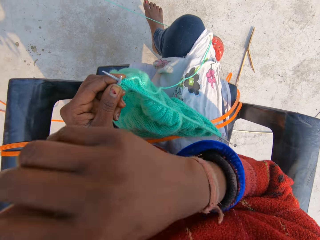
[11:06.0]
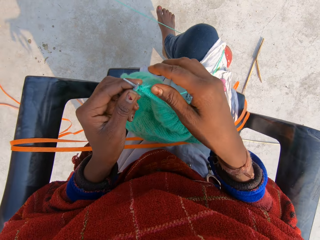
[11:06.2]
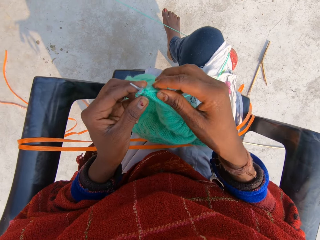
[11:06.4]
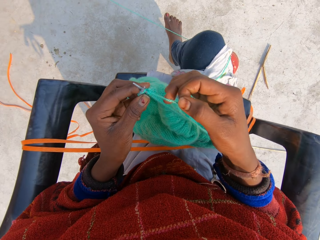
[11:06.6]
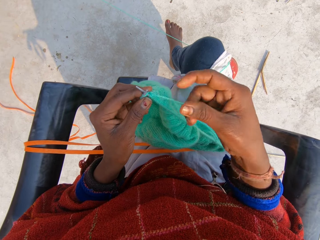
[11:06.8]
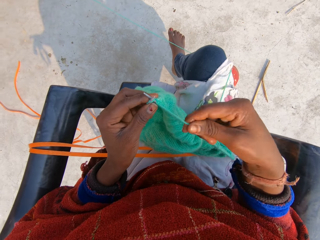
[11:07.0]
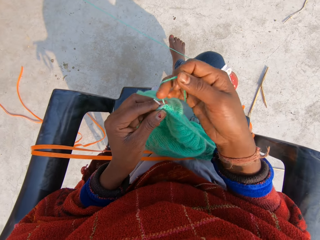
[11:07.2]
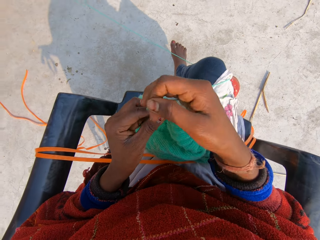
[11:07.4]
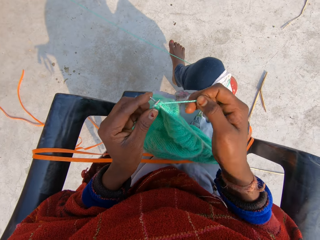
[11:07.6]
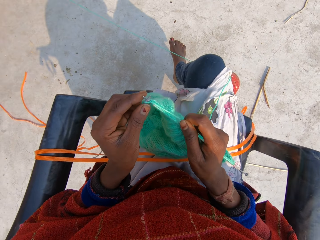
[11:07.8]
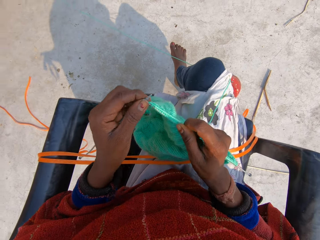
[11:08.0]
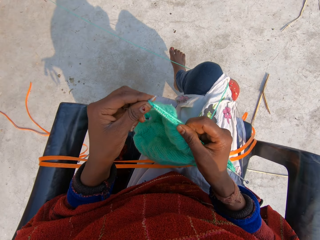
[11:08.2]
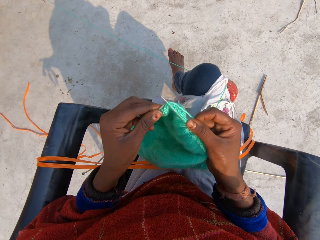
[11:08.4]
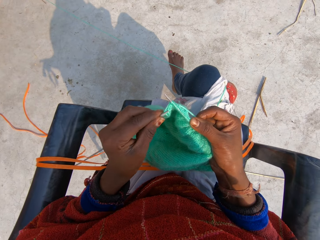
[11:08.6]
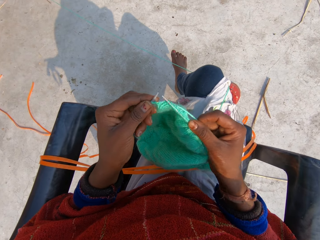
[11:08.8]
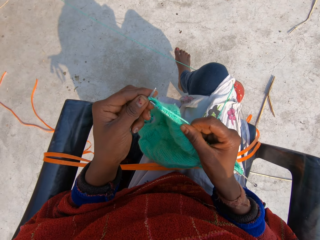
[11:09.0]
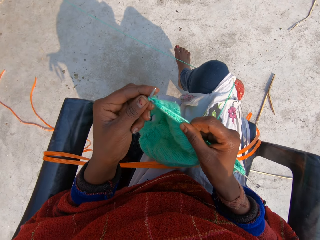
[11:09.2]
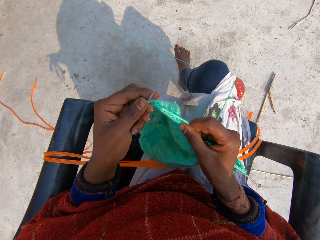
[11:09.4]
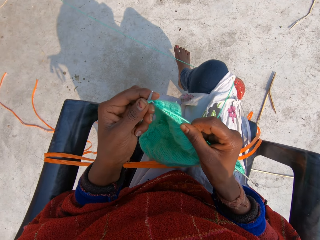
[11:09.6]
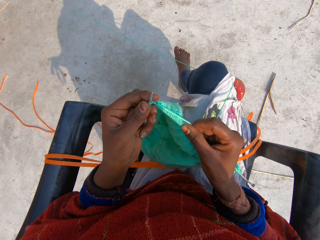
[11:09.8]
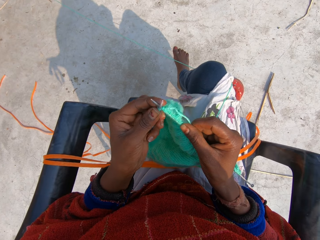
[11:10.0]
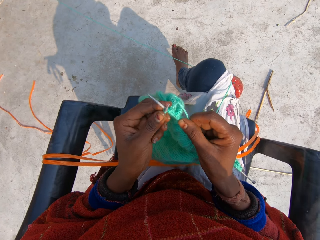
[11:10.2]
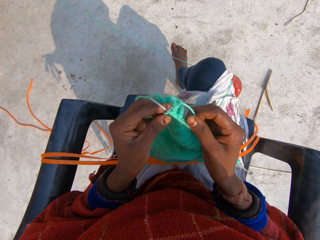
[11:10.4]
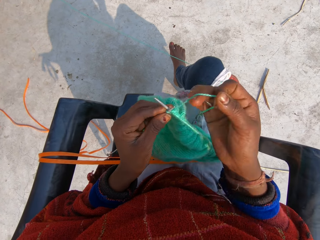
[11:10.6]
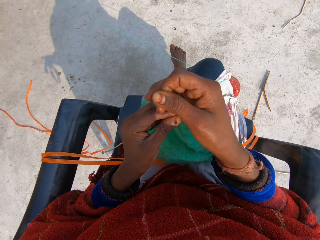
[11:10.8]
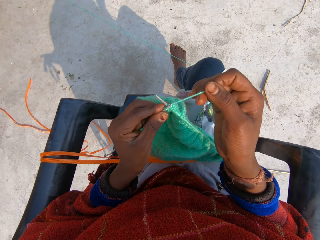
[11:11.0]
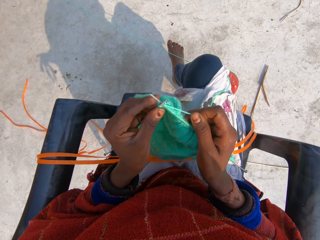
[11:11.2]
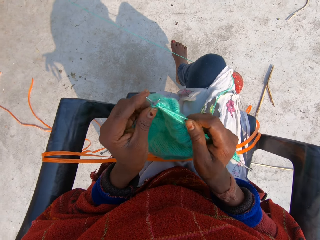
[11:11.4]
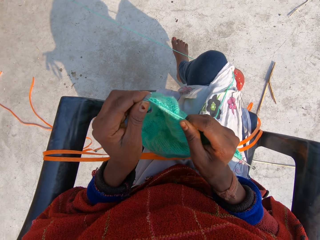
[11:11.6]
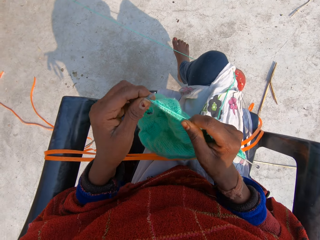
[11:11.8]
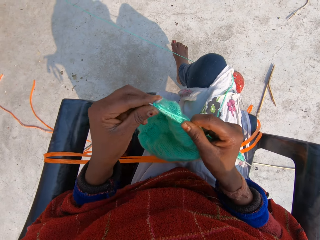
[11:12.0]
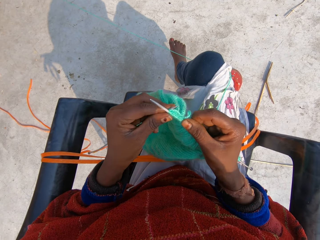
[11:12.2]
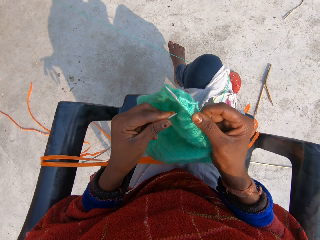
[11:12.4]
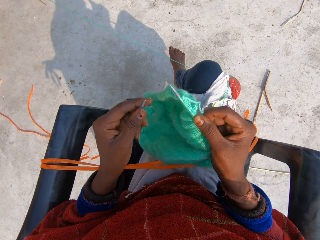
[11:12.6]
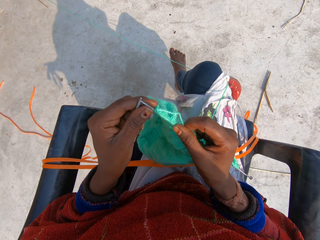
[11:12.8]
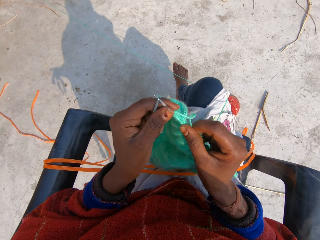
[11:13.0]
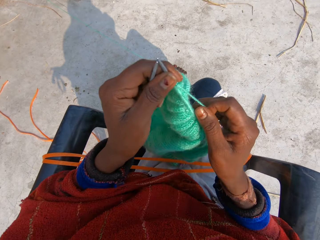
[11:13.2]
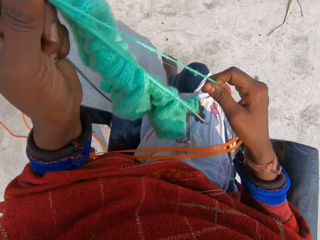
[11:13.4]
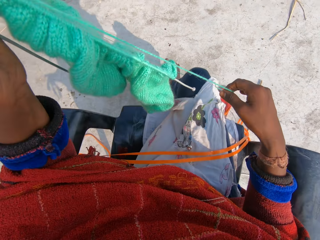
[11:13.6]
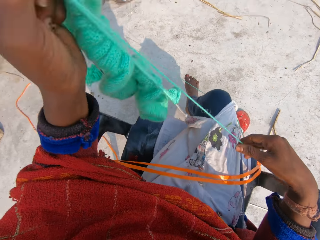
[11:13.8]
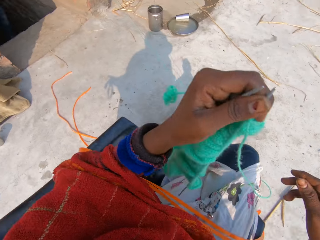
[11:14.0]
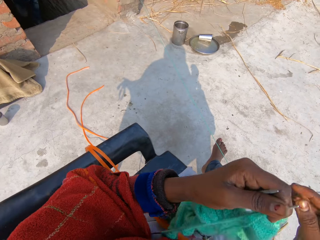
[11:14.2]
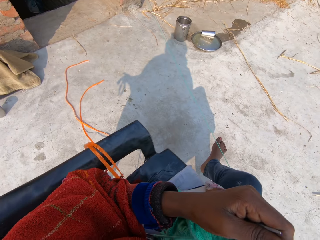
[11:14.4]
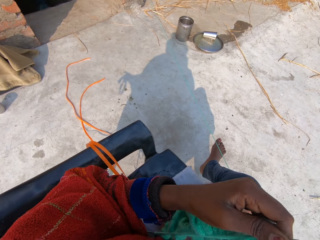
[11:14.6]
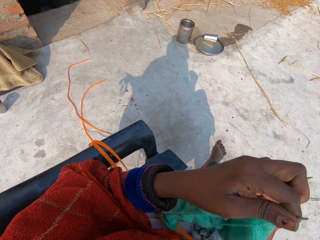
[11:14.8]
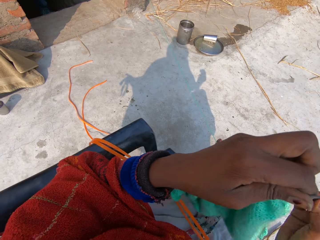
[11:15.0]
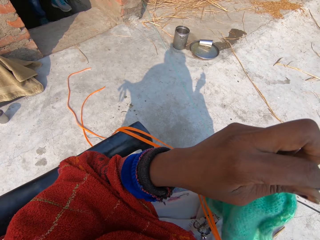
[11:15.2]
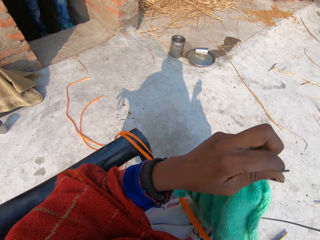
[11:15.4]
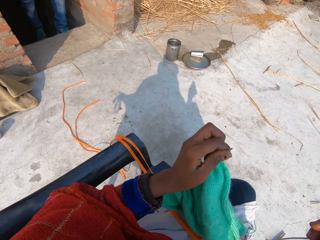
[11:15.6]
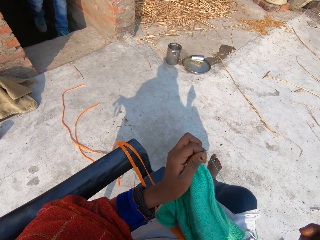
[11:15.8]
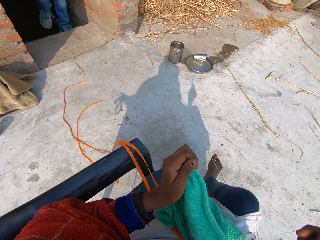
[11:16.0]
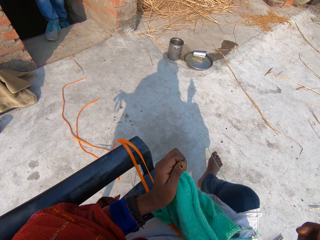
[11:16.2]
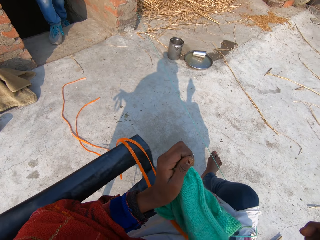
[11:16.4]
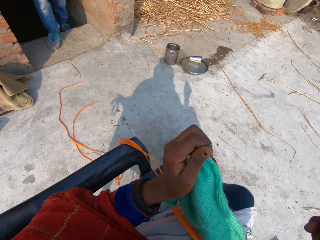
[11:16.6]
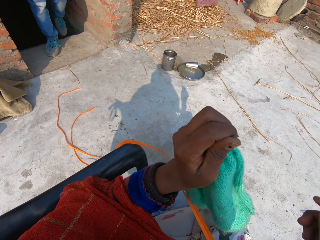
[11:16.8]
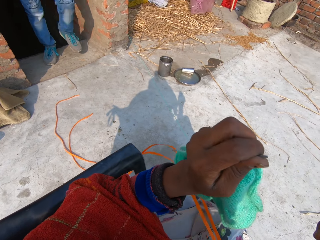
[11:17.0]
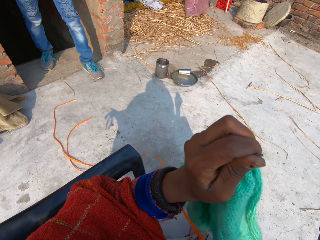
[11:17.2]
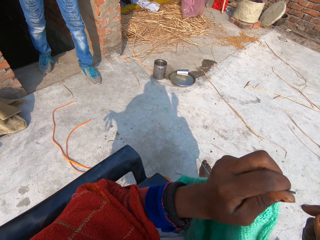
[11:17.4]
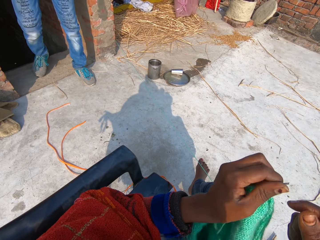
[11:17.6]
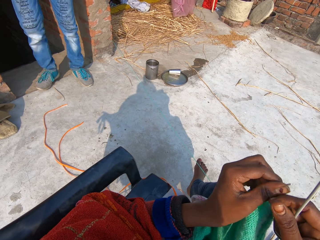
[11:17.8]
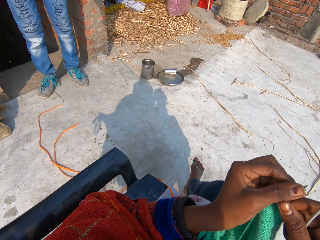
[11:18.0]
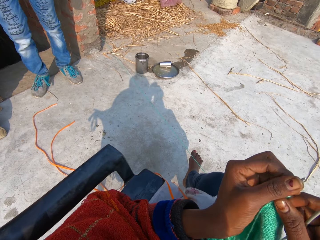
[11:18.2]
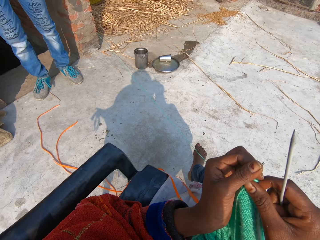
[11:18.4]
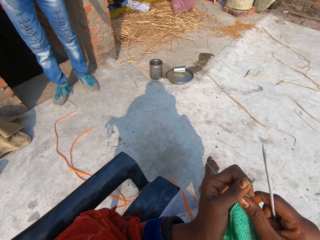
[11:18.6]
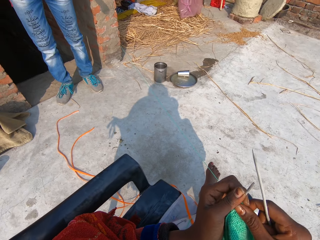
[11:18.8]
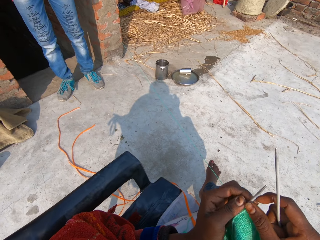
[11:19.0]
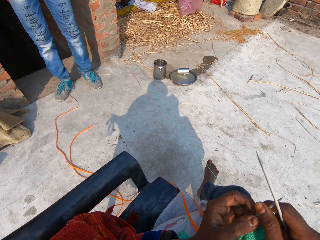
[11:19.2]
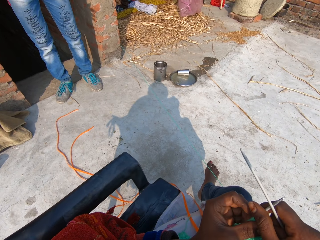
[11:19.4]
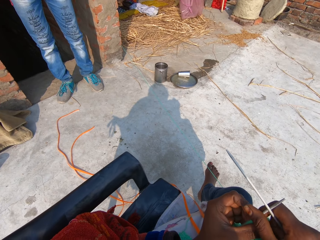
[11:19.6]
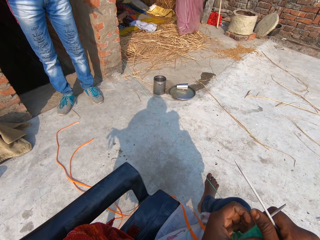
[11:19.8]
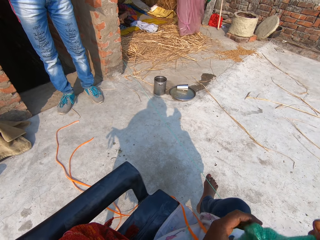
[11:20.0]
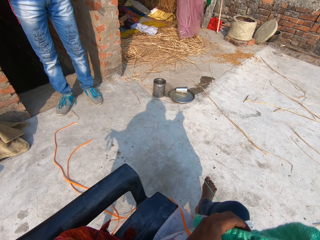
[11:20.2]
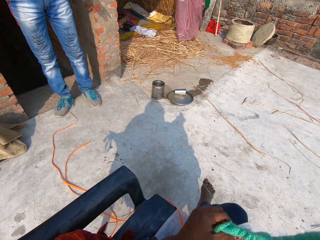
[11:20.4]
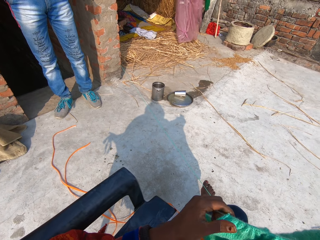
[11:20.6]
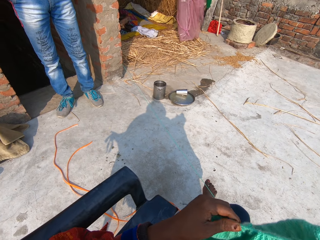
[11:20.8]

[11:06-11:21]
The camera wearer knits the shawl with the yarn and the knitting pins with both hands. She raises up the shawl and the pins with her left hand. She adjusts the fabric. A man walks in the compound. The camera wearer talks with the man. The man steps out of a house. The man stands in the compound.

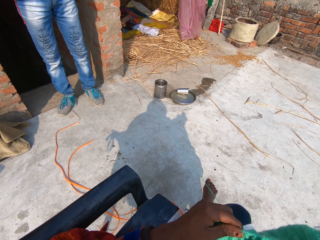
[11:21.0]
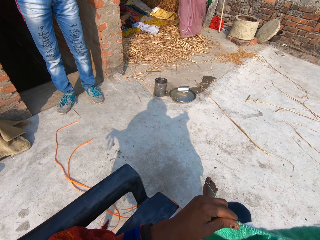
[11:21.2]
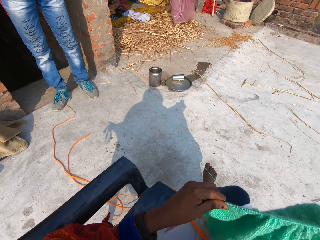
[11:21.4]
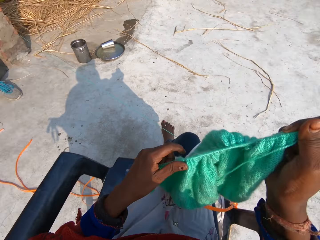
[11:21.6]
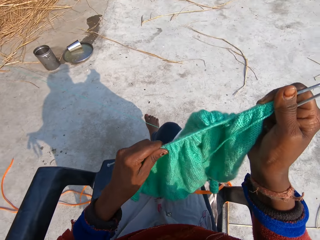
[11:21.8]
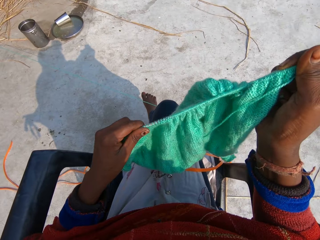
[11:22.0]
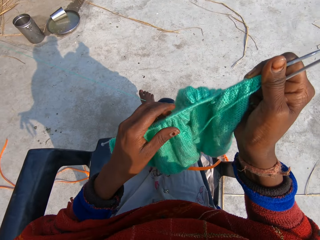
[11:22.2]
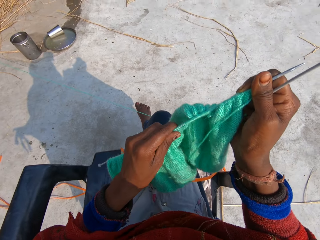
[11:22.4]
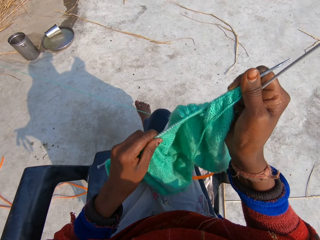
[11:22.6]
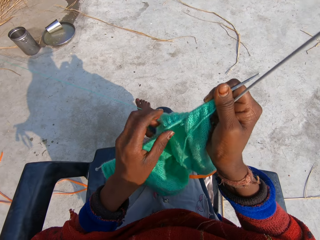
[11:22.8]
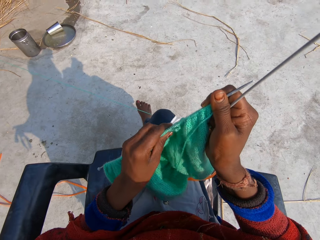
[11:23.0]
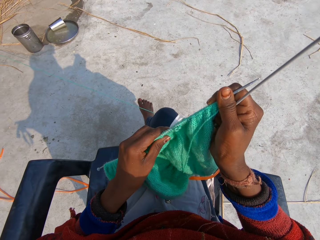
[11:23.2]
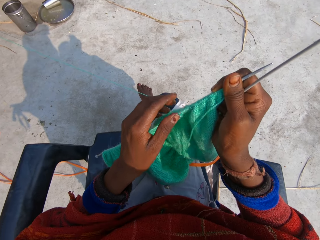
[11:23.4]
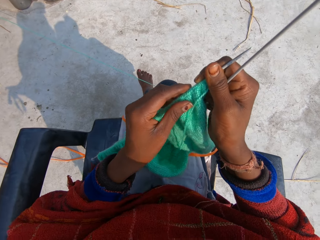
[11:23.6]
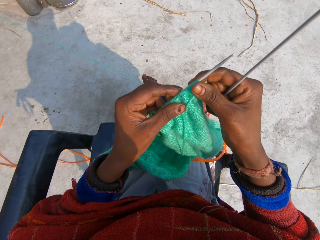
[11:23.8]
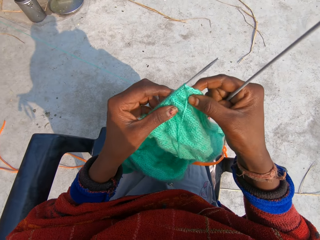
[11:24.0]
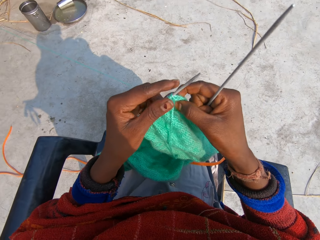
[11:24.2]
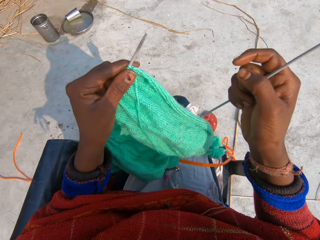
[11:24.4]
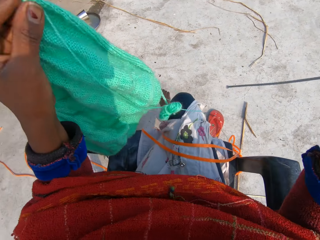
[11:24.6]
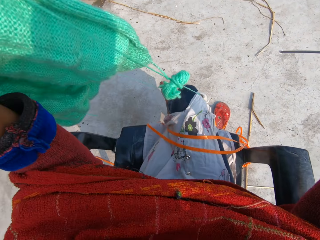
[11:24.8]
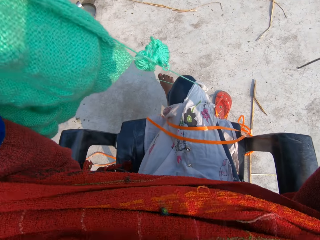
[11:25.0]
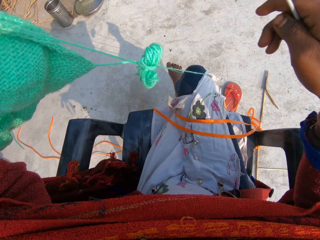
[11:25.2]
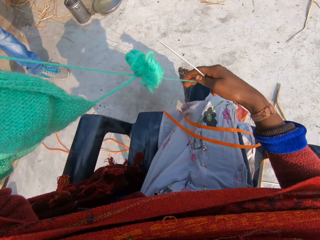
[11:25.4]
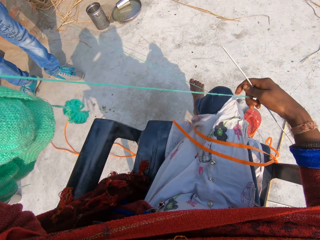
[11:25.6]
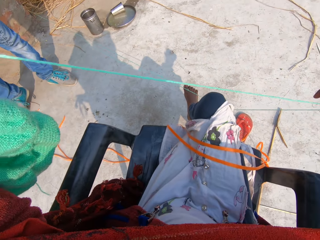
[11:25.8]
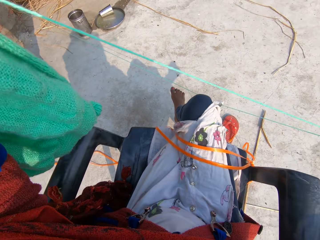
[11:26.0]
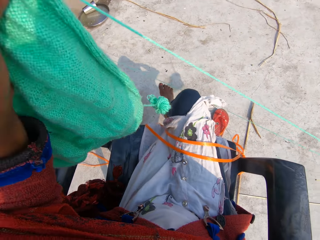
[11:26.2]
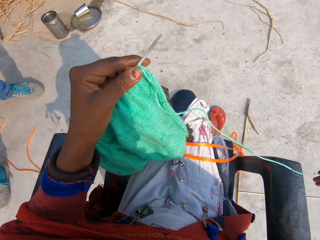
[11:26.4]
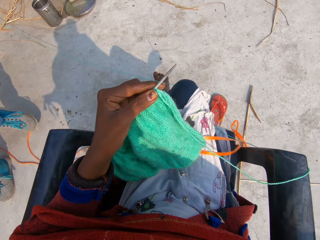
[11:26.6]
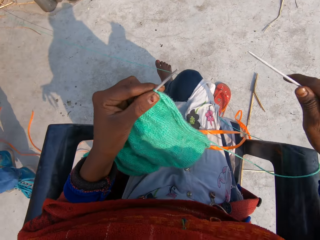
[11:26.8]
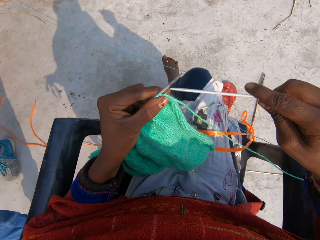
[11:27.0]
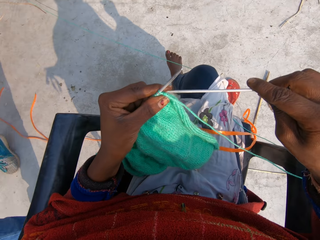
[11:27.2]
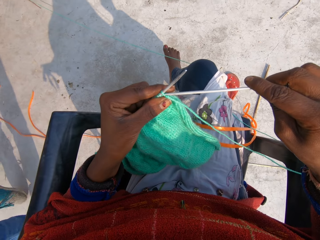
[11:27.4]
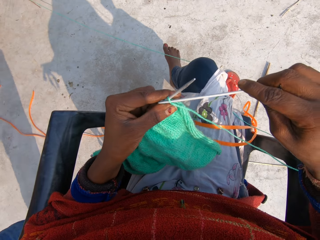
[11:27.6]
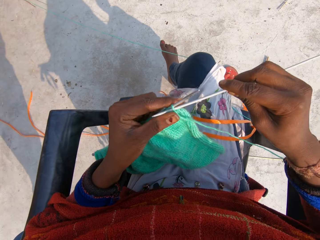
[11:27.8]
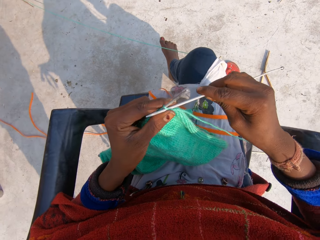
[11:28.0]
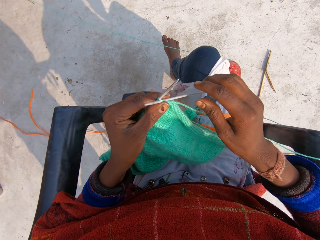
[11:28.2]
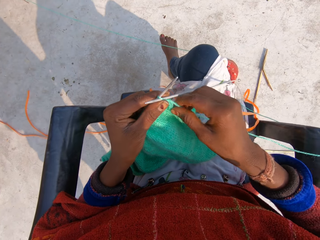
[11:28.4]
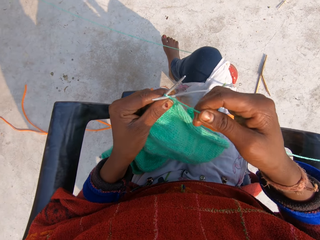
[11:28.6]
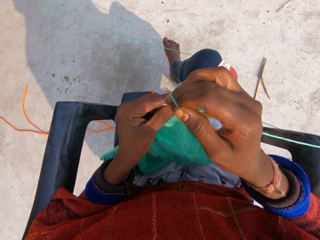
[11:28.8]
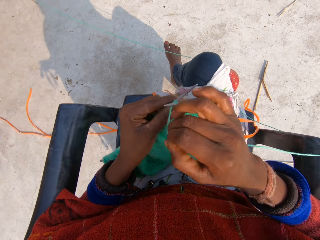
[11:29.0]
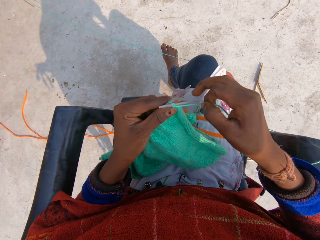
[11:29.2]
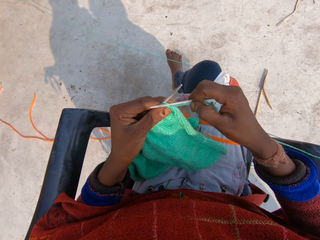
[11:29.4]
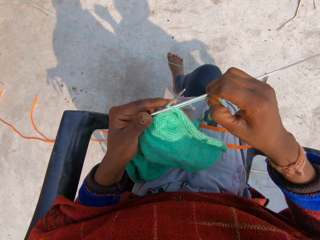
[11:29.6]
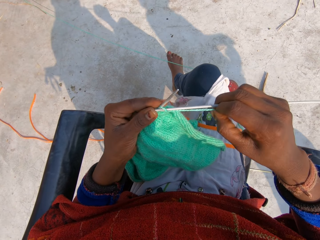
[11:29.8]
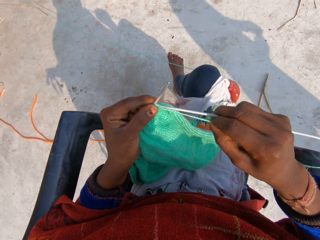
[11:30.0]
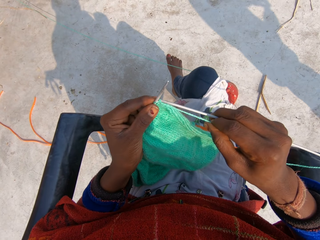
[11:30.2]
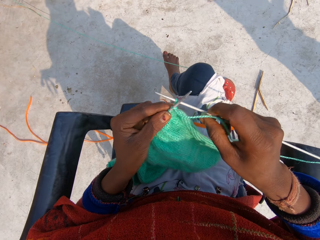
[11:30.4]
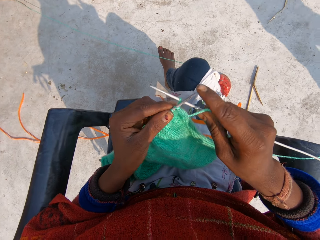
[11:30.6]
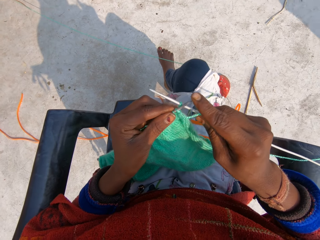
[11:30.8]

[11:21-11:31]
The camera wearer adjusts the shawl on the knitting pin with her left hand. She pulls the yarn with her right hand. She knits the shawl with the yarn and the knitting pins with both hands. She crochets the fabric with a crochet hook.
